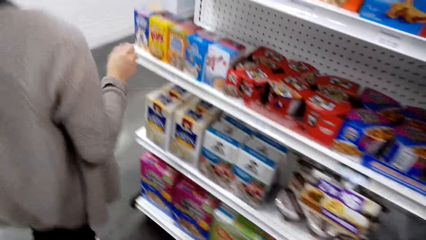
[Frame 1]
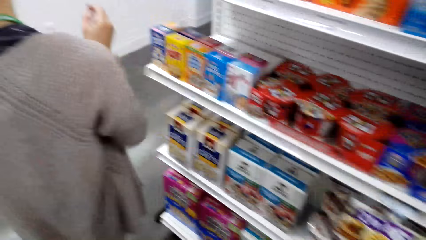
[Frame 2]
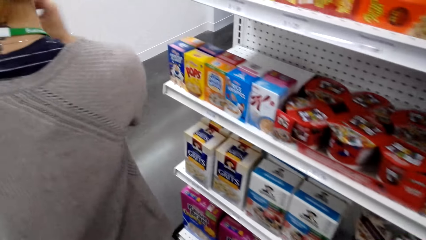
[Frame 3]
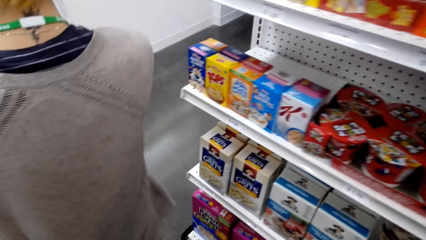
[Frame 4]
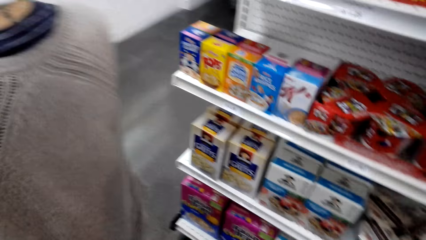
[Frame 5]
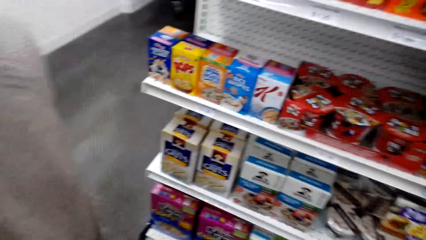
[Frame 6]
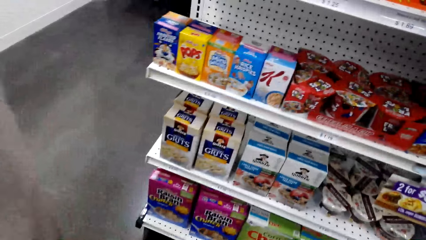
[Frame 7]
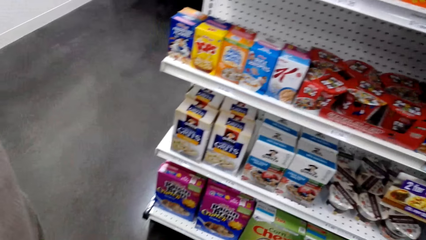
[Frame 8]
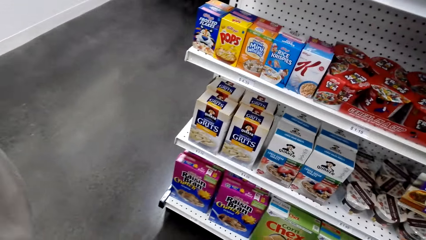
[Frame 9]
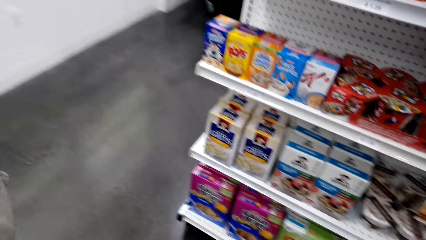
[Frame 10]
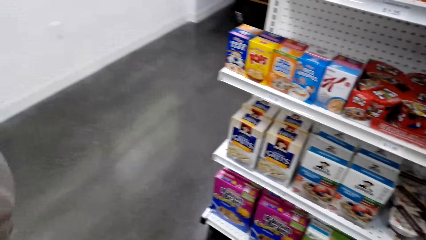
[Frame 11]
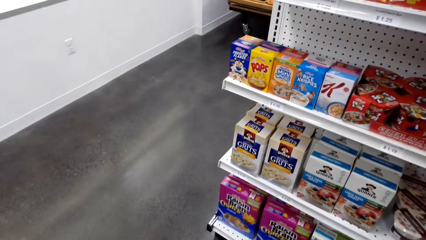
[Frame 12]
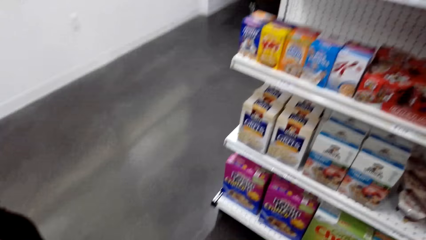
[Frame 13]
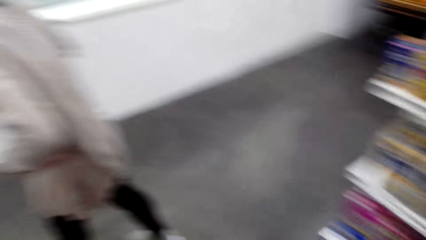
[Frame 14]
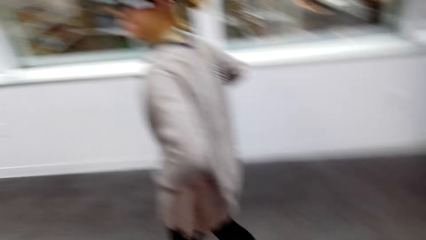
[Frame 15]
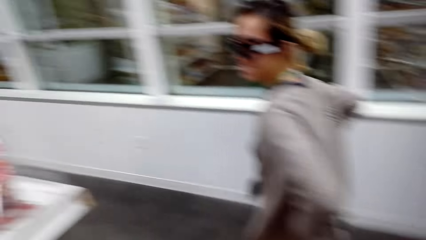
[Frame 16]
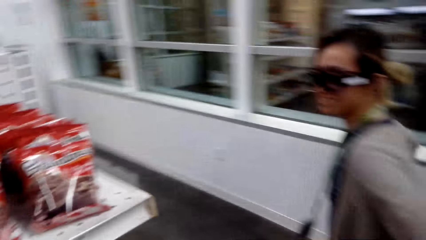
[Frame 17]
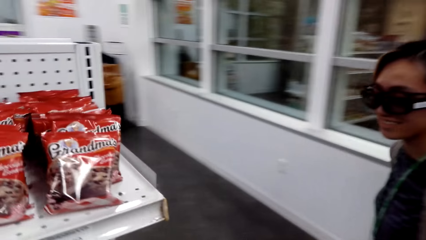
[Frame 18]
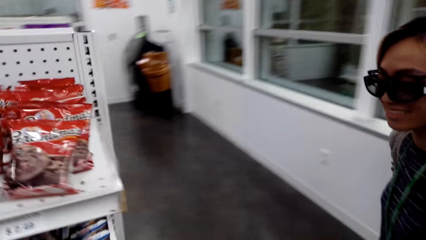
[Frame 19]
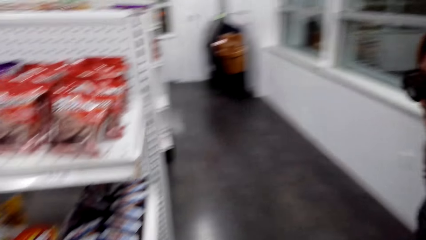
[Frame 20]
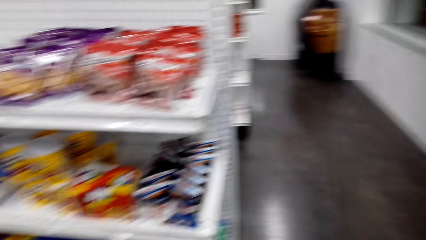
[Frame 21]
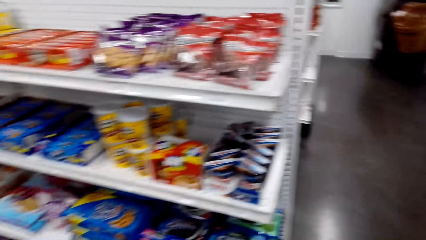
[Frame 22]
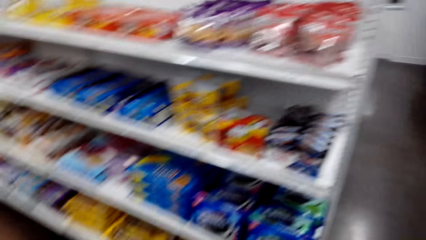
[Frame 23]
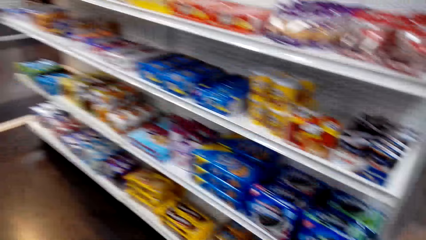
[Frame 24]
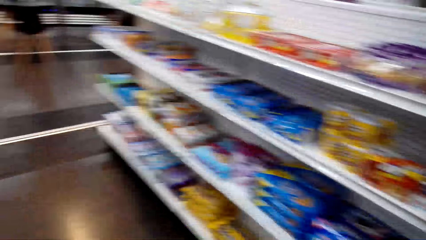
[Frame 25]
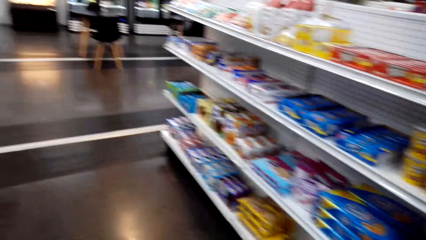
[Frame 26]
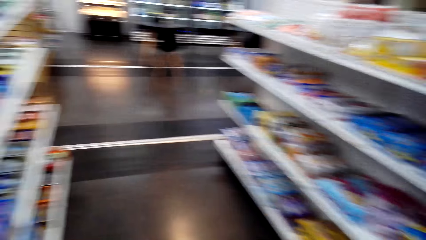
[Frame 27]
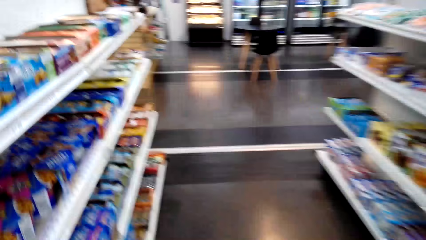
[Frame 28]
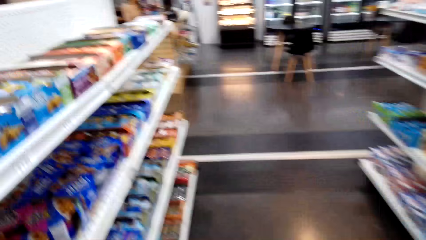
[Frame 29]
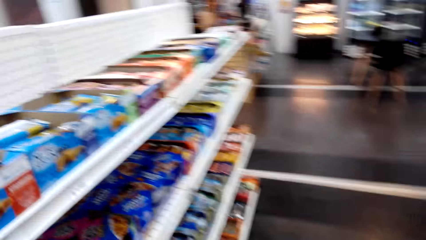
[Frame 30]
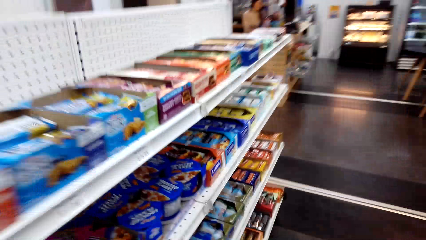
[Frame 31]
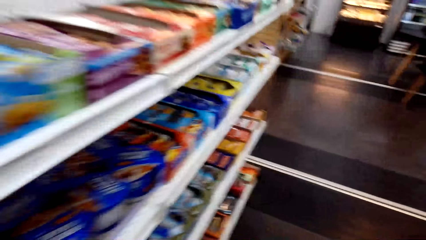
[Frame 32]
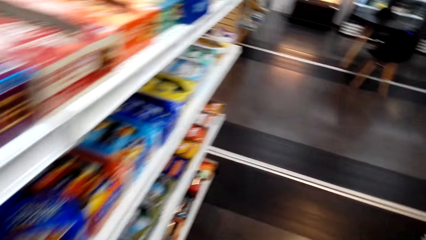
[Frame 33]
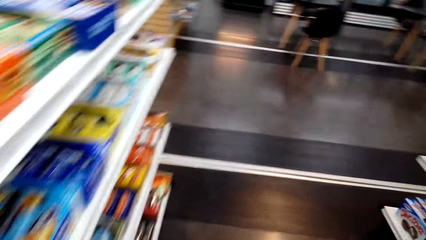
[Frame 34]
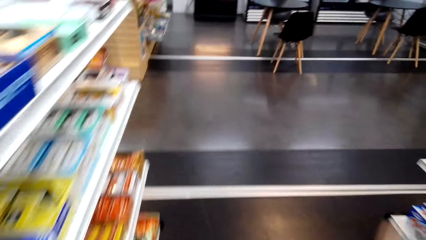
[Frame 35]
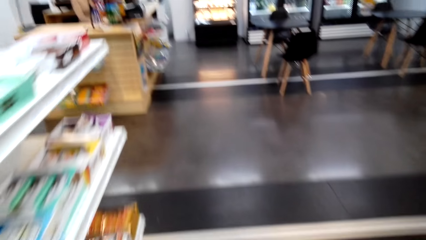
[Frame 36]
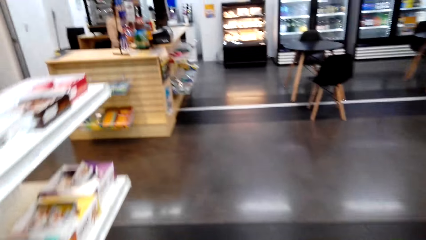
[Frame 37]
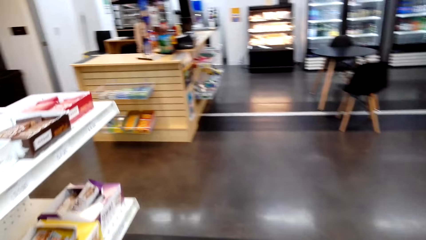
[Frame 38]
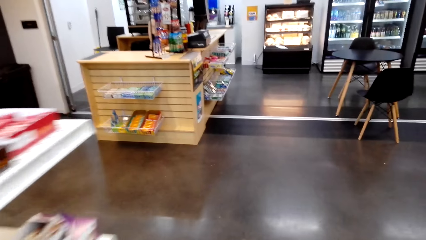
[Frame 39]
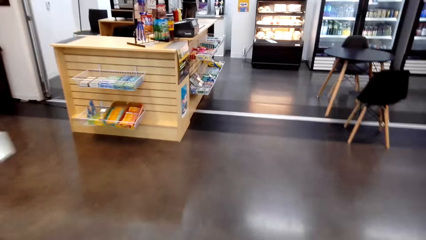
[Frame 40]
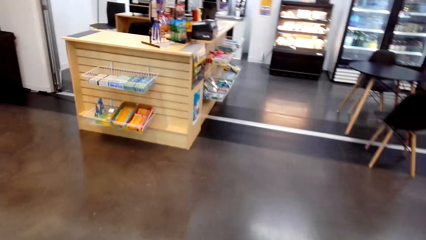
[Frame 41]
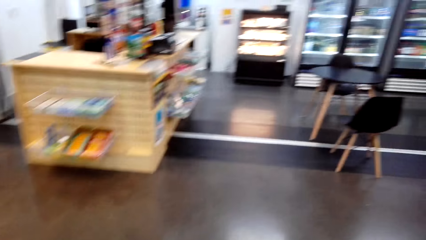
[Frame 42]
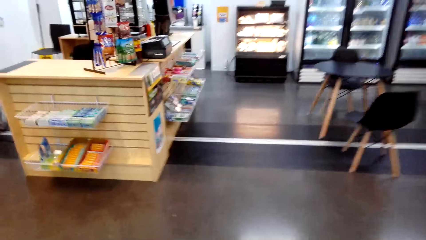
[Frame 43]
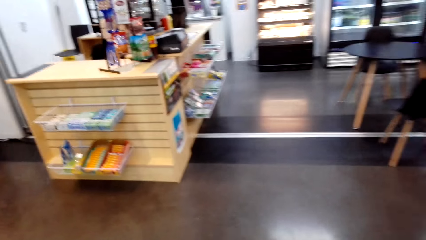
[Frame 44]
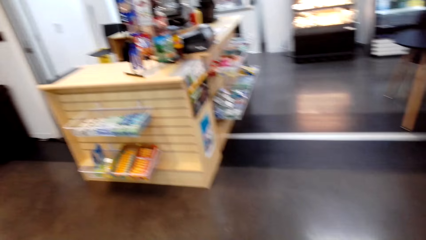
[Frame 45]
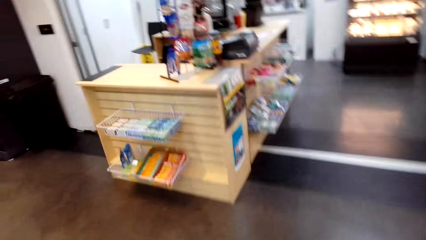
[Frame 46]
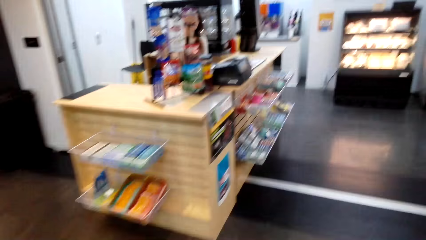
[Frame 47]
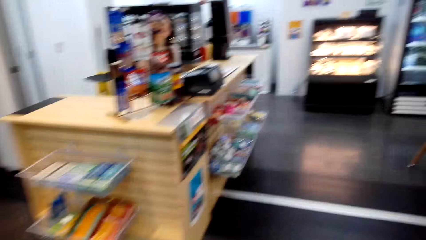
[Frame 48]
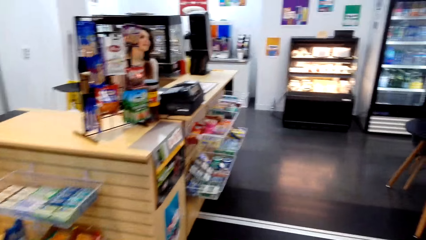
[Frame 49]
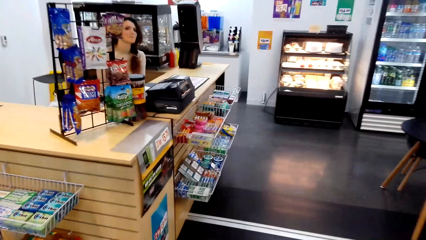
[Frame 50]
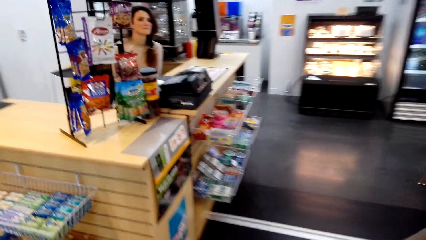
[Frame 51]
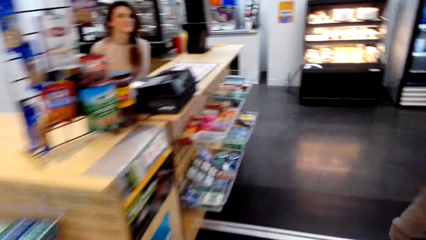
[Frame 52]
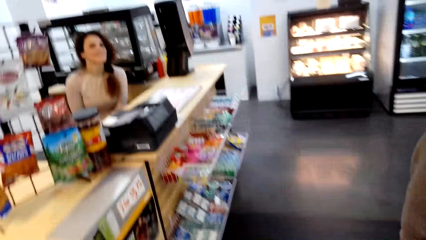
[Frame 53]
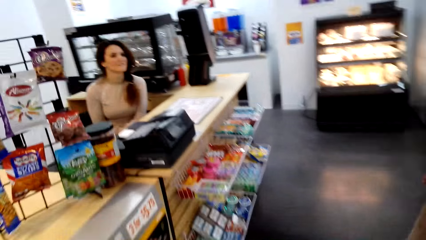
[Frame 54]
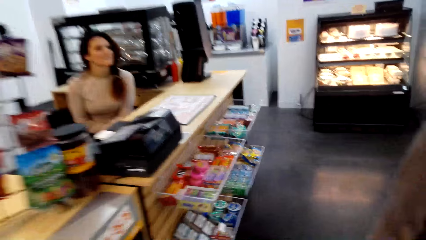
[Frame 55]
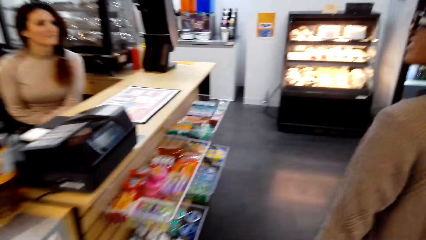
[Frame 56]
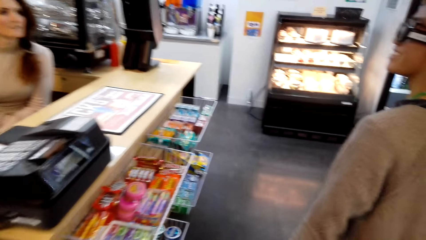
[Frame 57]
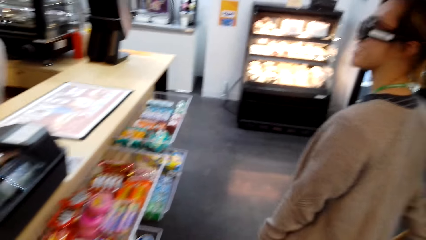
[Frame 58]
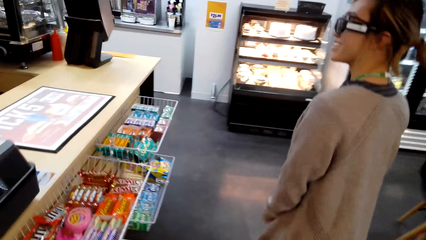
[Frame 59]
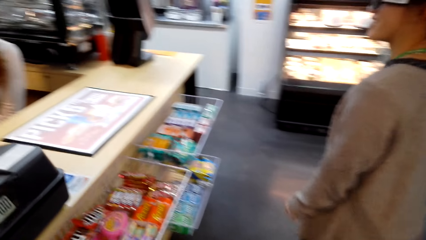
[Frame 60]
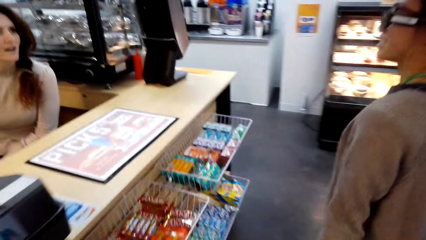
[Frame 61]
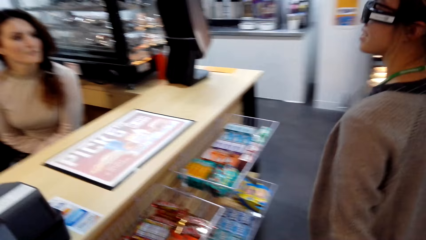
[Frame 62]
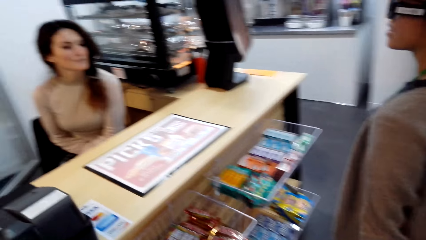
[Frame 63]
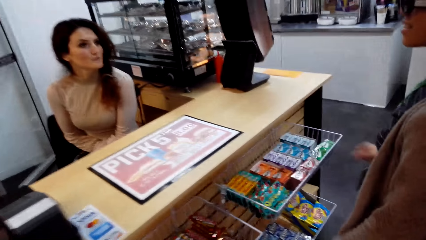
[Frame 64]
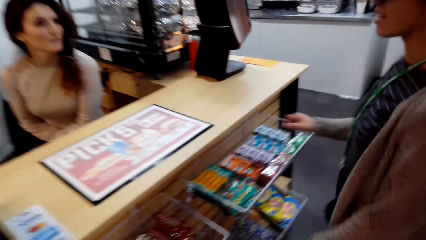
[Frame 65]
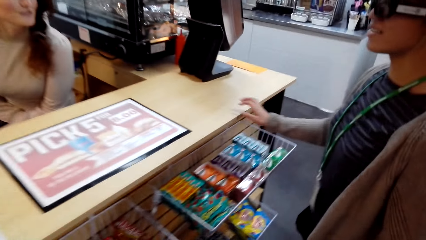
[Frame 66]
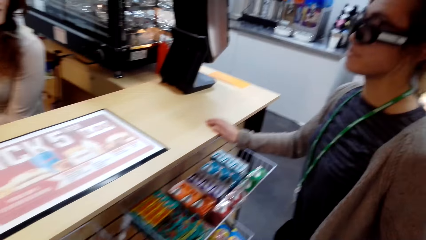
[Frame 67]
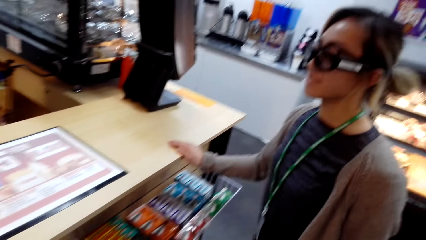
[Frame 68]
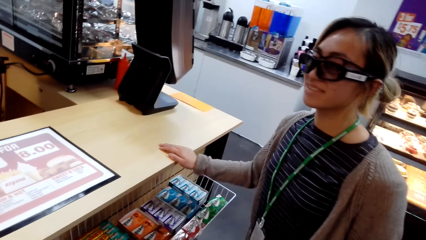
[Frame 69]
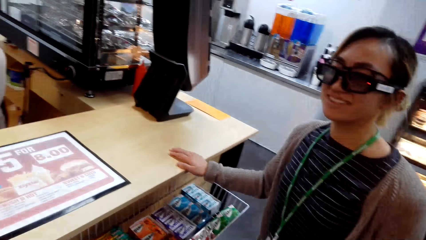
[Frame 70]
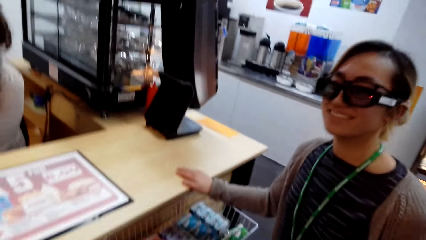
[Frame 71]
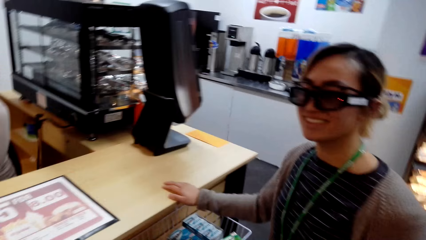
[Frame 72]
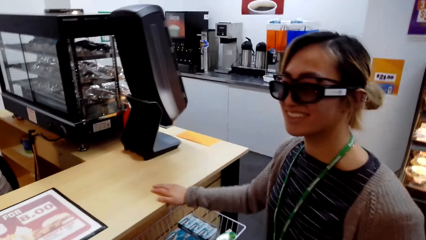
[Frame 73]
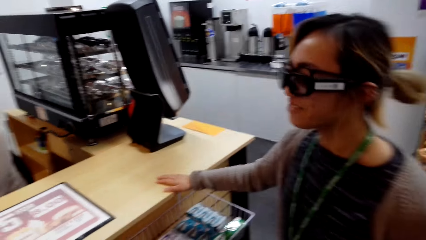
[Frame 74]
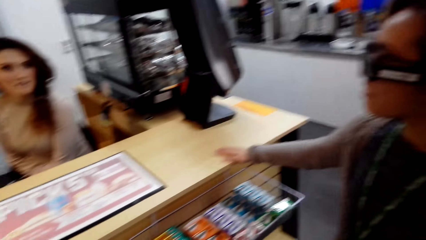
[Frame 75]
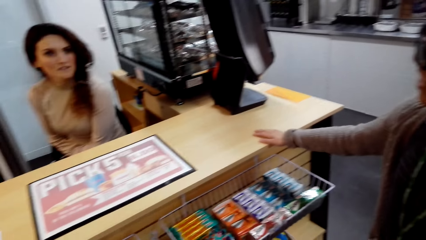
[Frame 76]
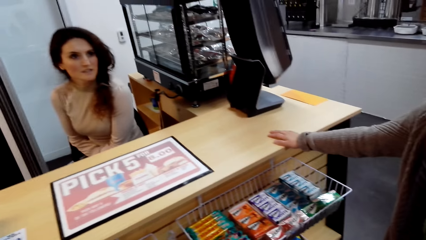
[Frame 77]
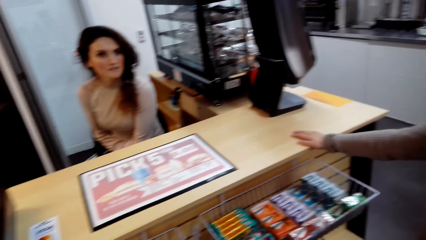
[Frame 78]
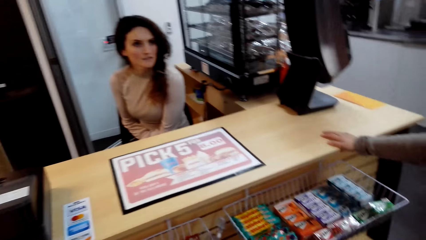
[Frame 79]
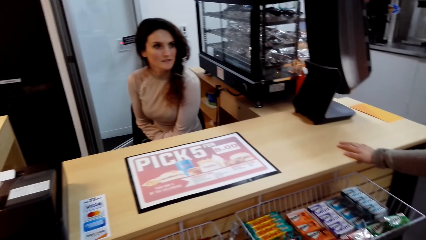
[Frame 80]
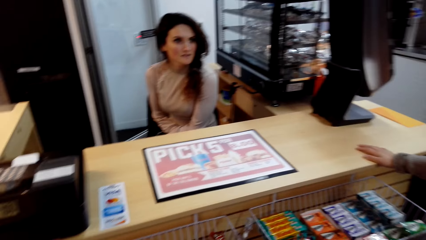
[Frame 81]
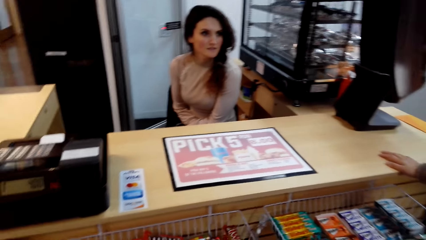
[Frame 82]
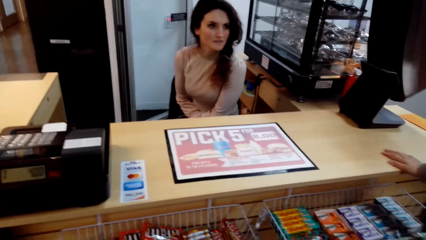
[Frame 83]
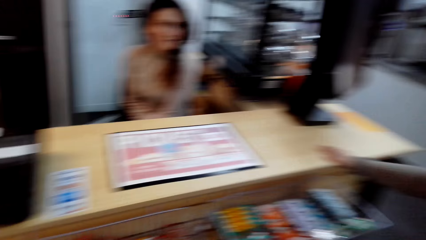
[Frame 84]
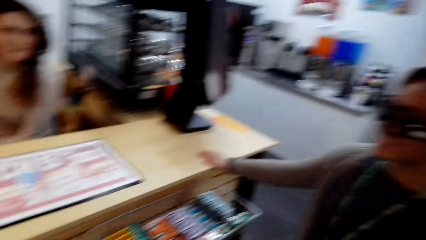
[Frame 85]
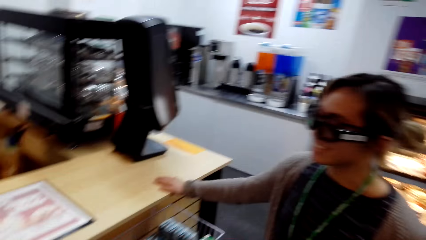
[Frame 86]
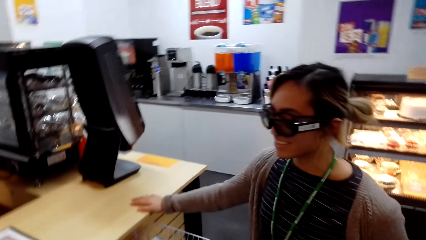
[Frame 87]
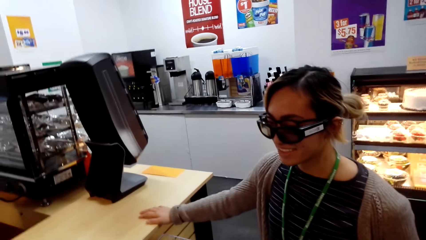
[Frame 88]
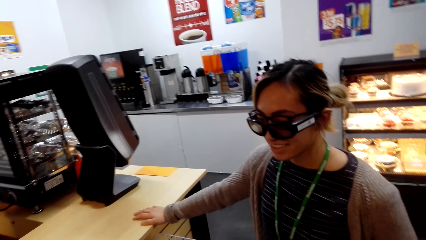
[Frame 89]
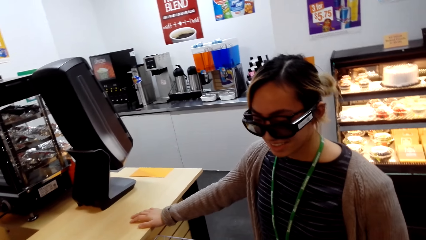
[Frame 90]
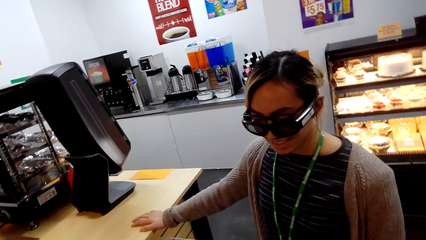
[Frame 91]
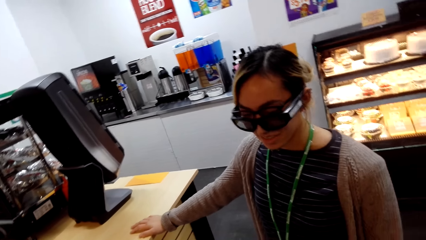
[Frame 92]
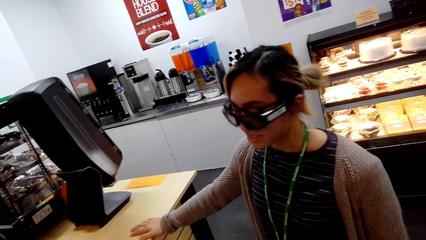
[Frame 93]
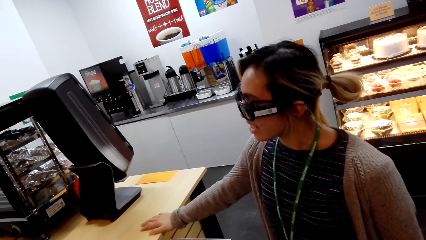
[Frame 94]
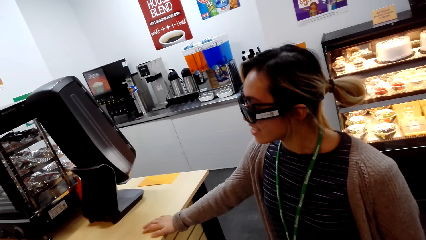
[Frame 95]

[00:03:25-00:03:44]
The woman pulls her hand off the shelf, holds her face, and walks around the store. The camera wearer walks around the store. They walk to the counter. Another woman sits beside the counter. The first woman holds the counter and communes with the other woman.
